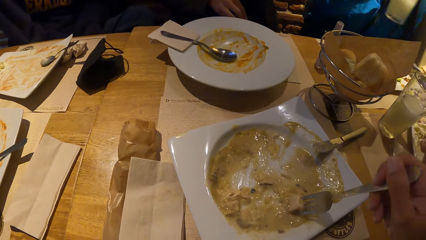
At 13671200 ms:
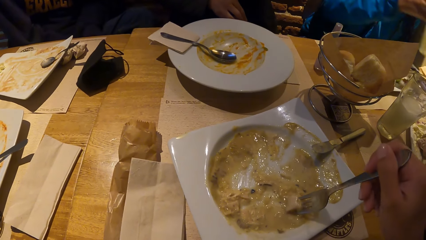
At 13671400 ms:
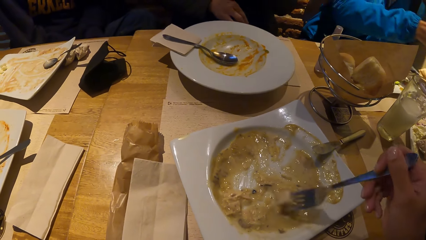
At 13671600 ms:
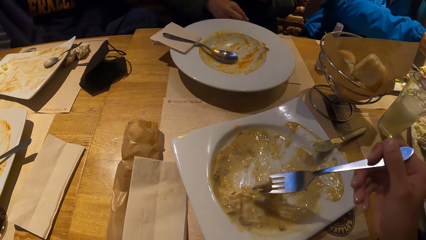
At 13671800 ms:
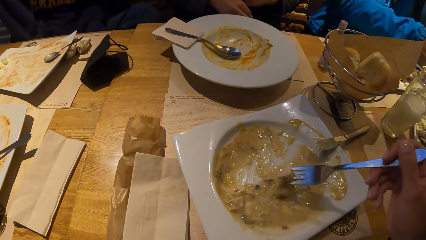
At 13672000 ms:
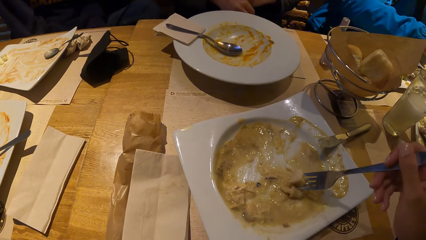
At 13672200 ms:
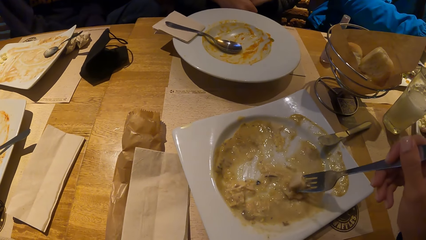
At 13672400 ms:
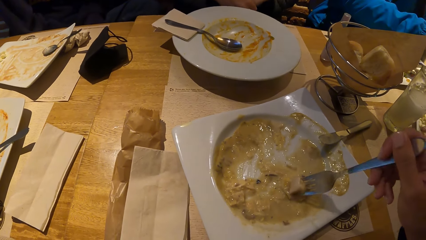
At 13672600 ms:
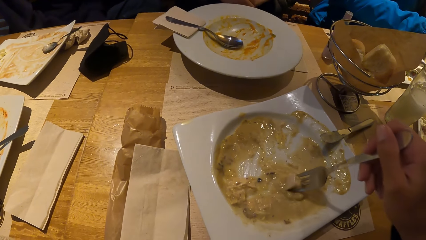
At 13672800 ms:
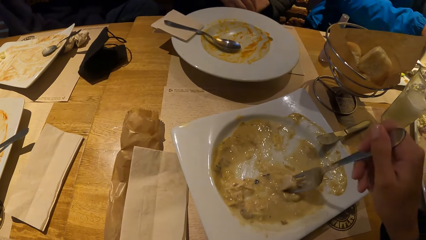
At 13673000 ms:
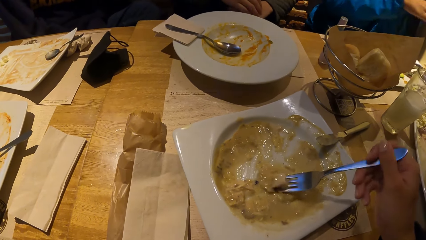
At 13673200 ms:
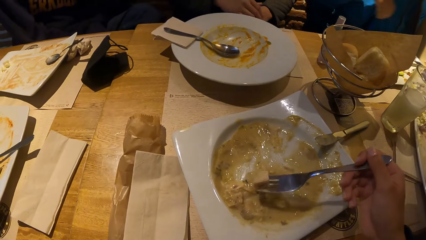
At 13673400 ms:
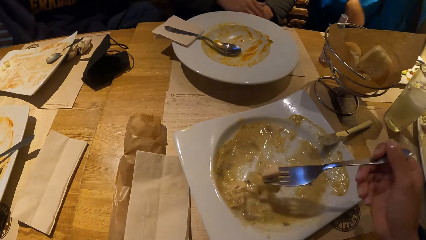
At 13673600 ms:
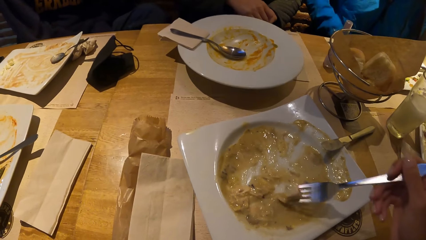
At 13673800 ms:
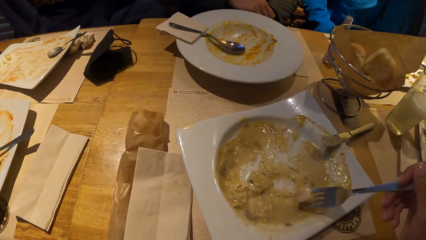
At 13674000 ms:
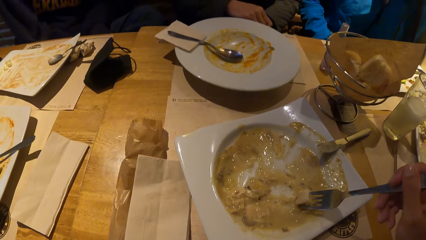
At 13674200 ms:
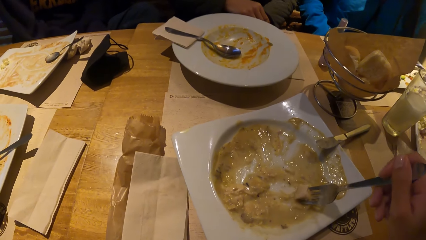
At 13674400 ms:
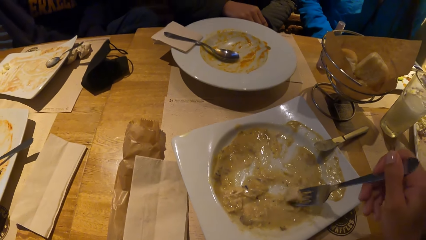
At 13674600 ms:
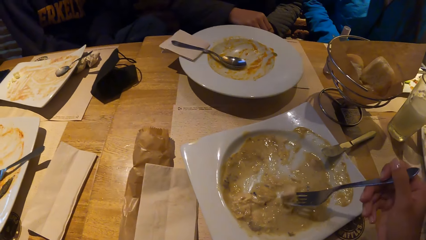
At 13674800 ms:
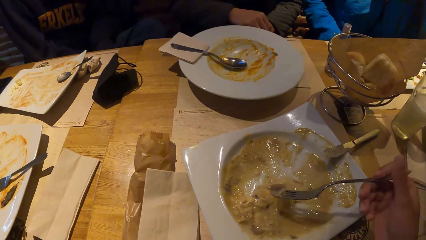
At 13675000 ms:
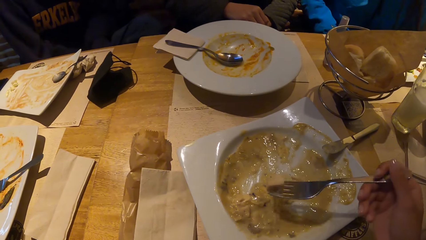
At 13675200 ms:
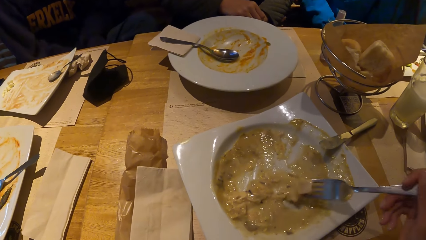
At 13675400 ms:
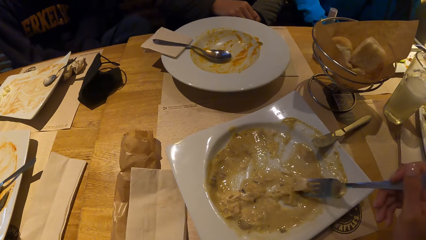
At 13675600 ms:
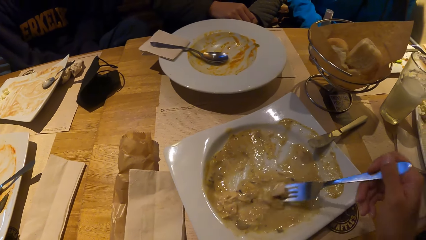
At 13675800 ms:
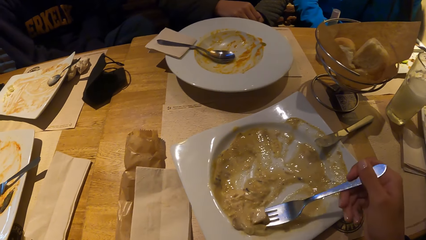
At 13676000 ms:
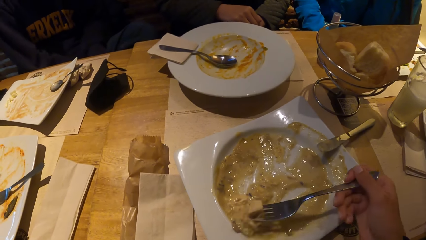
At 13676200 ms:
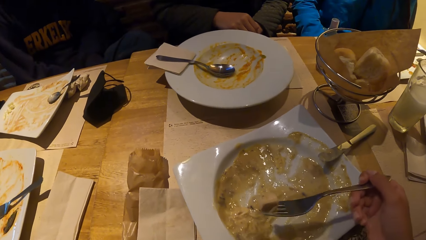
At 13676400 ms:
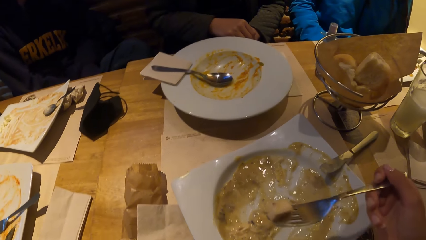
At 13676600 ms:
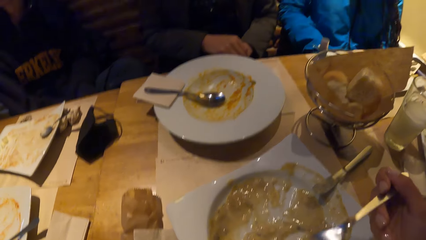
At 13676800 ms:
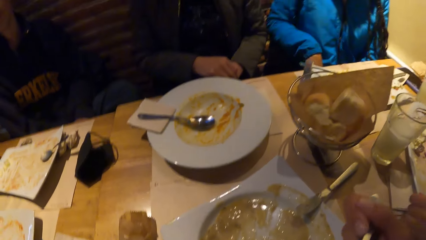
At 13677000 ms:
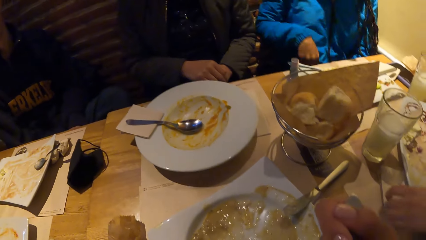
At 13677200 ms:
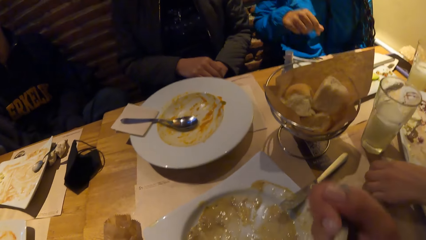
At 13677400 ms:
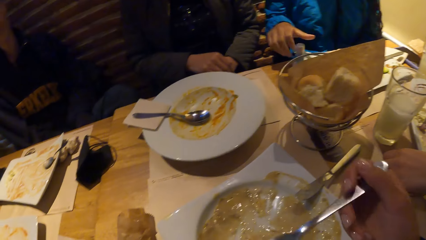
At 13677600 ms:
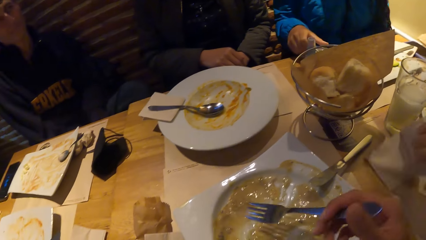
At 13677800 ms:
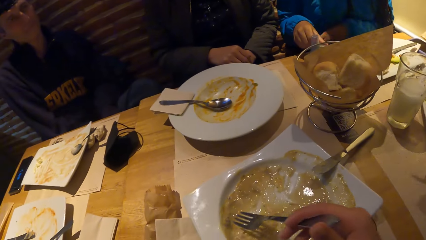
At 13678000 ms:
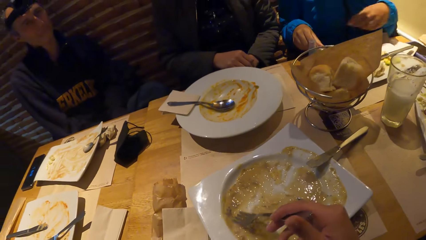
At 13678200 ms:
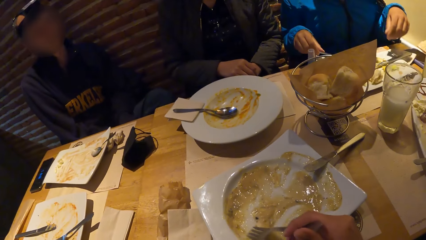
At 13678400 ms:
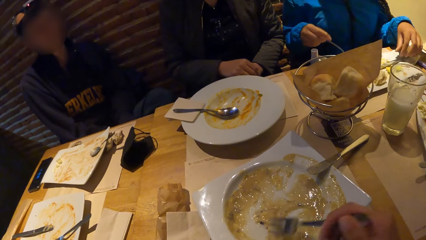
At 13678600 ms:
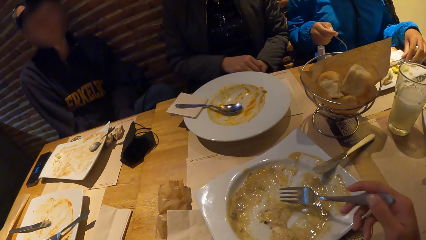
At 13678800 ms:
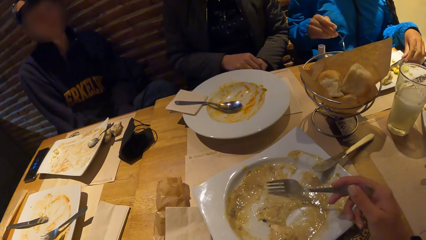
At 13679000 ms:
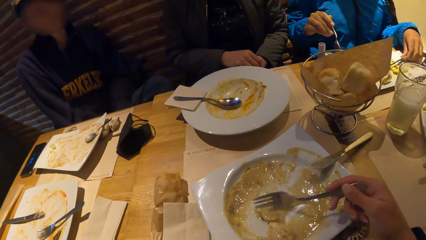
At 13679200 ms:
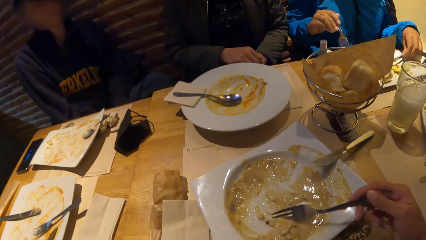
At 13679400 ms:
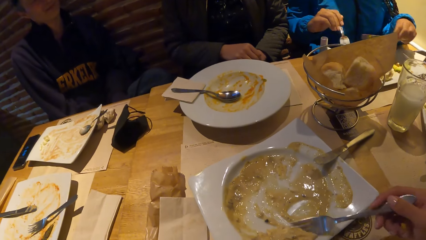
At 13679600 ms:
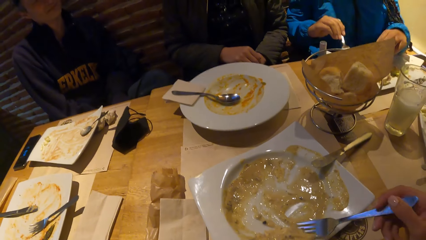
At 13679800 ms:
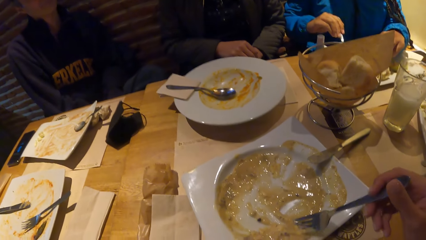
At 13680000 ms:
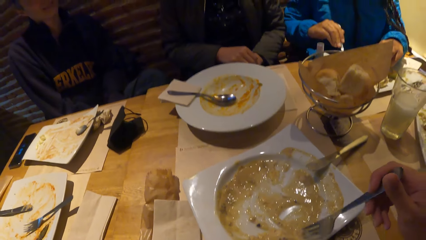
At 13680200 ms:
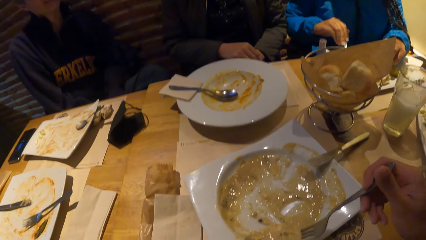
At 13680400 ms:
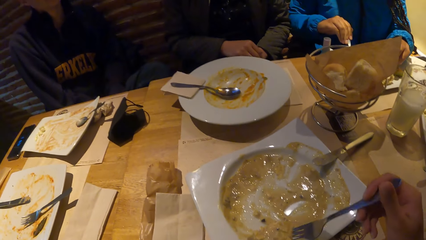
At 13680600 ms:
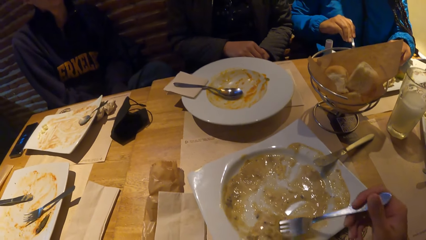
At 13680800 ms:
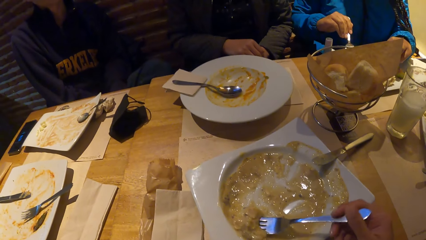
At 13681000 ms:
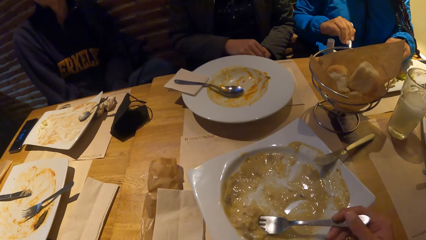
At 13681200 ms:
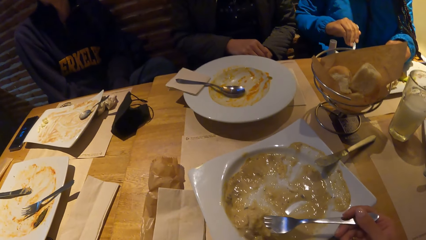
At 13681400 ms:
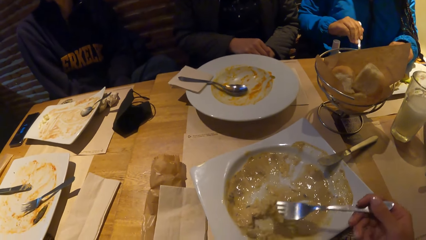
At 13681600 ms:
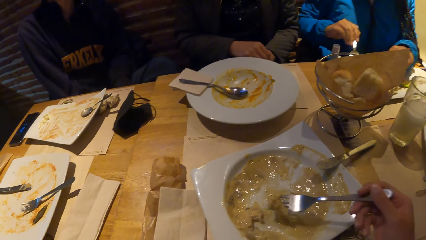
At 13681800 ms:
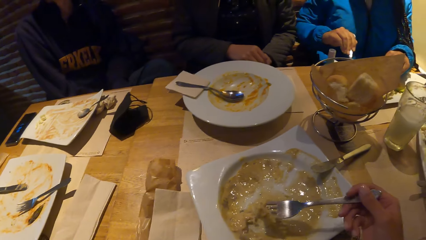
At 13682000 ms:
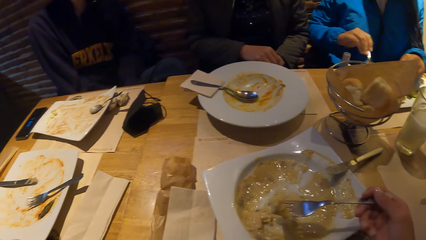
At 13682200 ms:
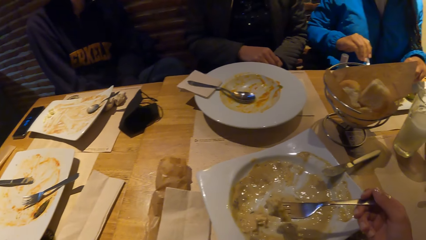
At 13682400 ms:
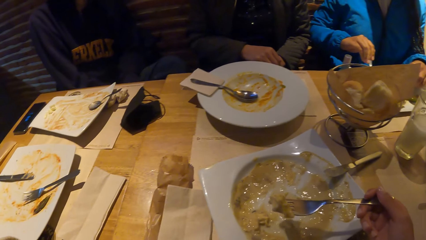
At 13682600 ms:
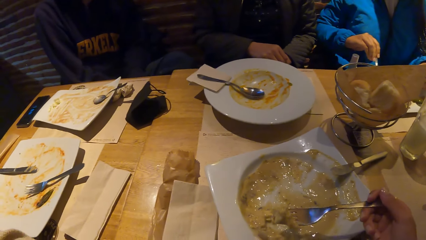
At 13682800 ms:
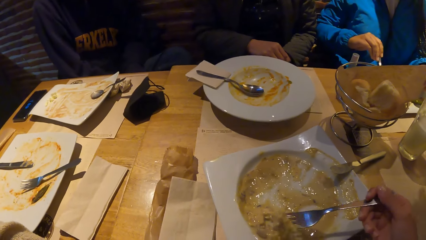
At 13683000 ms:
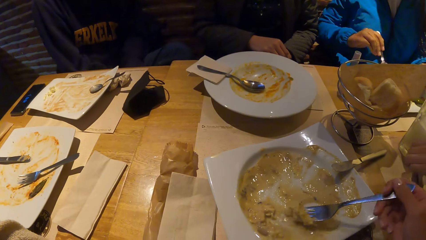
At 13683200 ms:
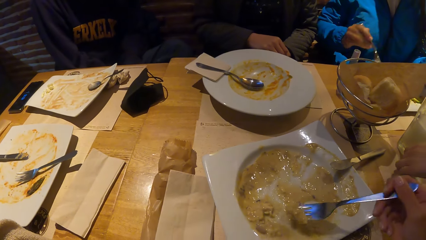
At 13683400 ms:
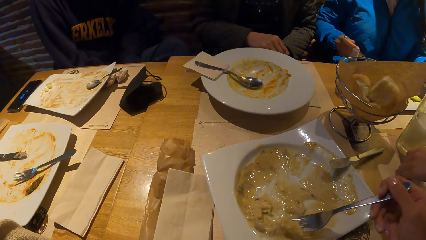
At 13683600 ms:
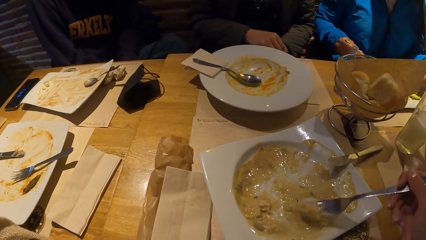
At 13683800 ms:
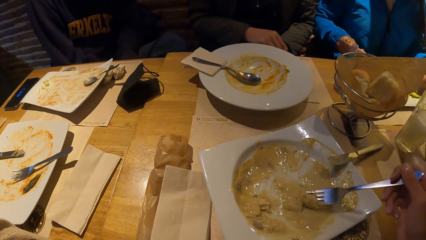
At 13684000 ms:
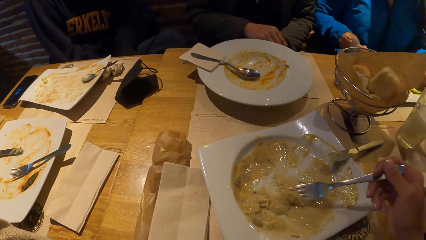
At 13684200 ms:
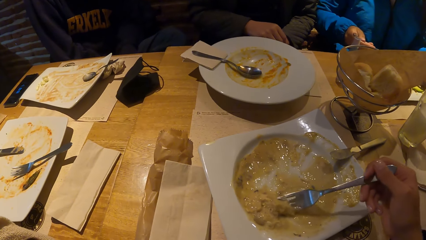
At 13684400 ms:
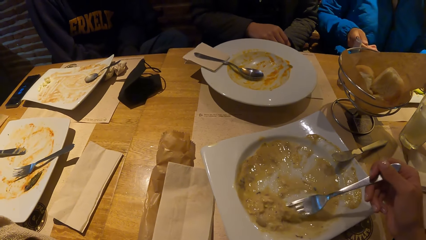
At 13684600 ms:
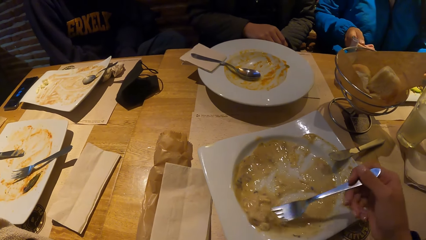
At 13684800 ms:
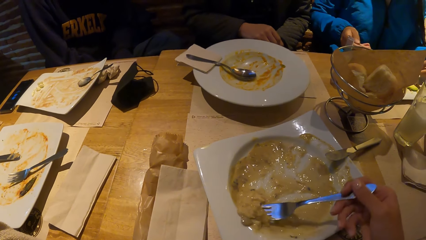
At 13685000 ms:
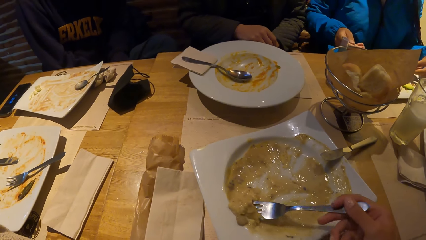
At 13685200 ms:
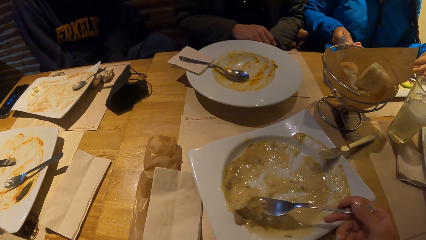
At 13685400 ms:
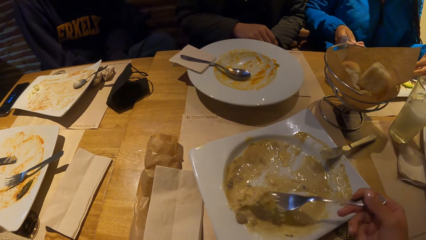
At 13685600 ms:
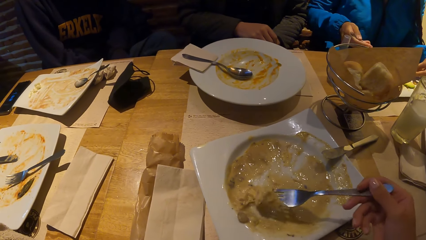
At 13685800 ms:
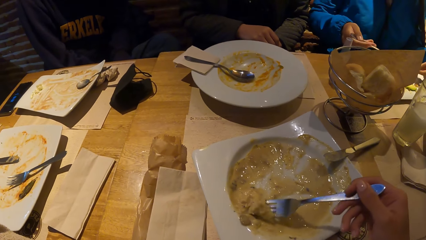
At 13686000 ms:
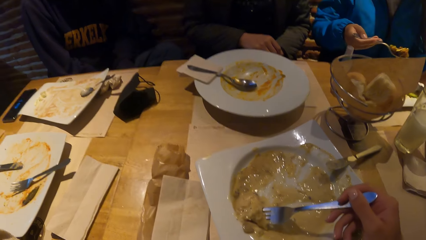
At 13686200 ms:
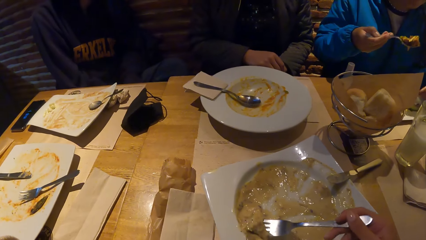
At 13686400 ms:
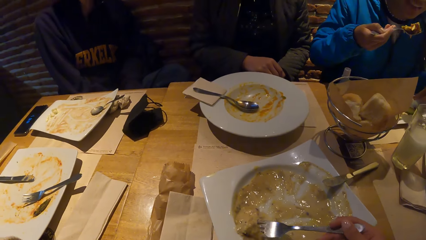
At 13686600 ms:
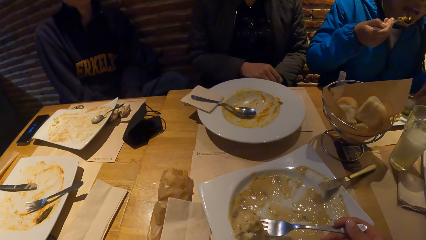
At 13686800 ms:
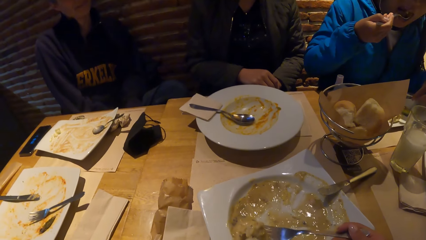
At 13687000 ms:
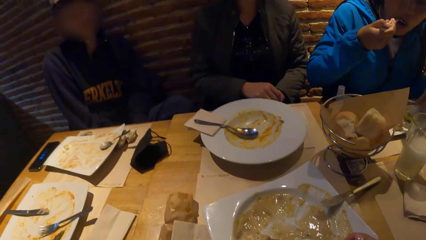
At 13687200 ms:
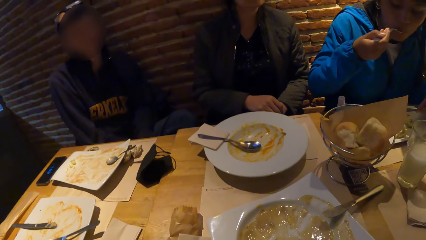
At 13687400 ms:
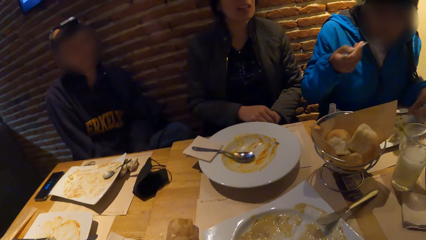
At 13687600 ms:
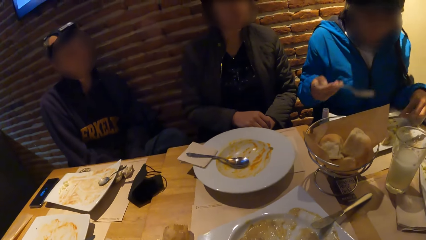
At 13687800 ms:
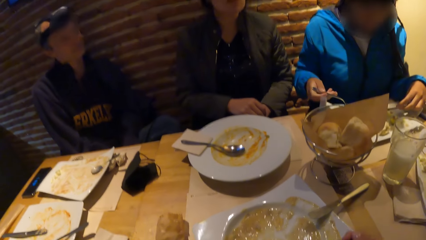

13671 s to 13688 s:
The camera wearer lifts the fork with food to his mouth with his right hand. He eats pasta. He scrapes the food in the plate with the fork in his right hand. He scoops the food in the plate with the fork in his right hand.
